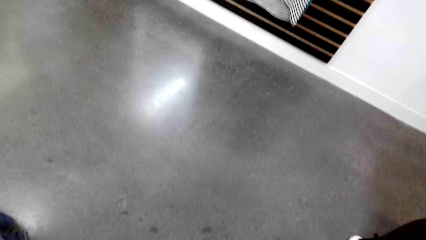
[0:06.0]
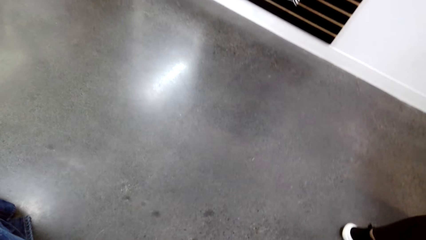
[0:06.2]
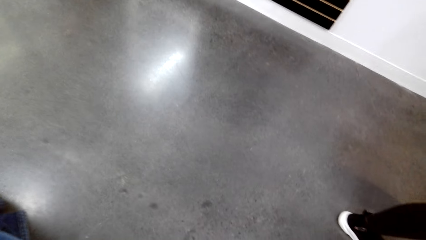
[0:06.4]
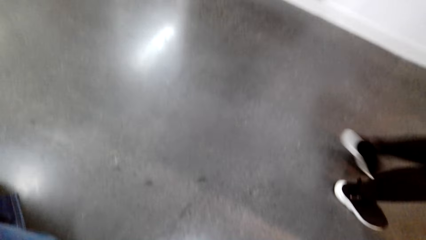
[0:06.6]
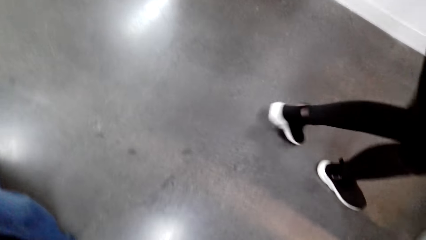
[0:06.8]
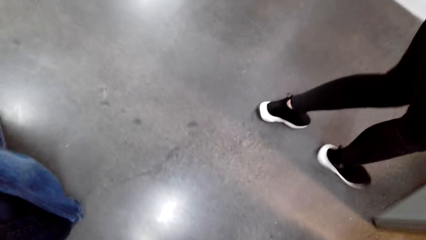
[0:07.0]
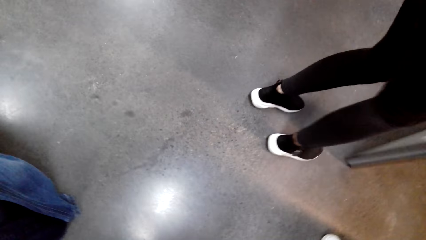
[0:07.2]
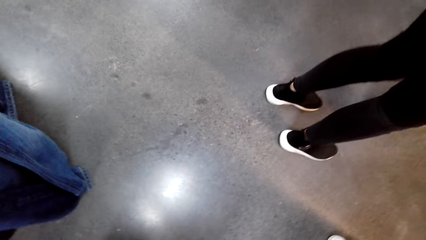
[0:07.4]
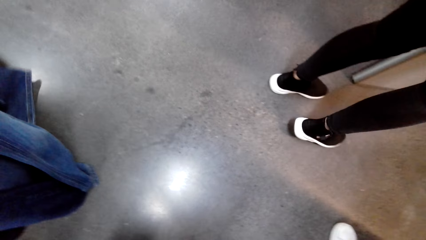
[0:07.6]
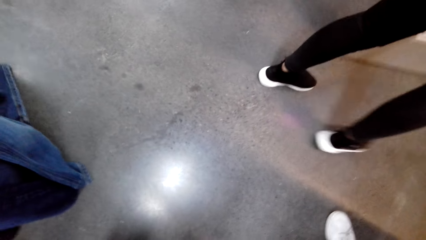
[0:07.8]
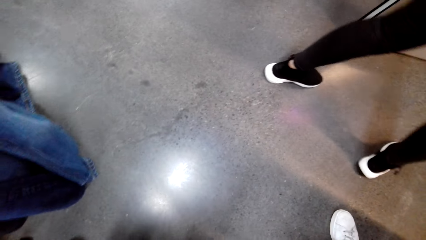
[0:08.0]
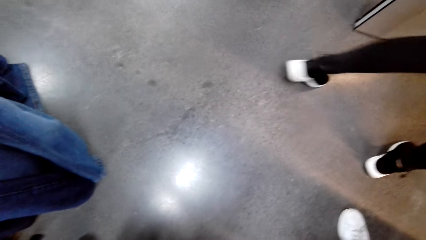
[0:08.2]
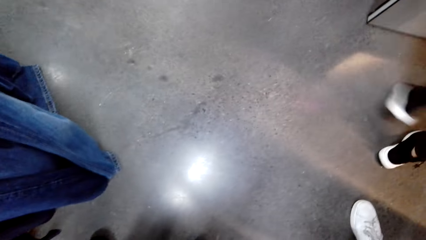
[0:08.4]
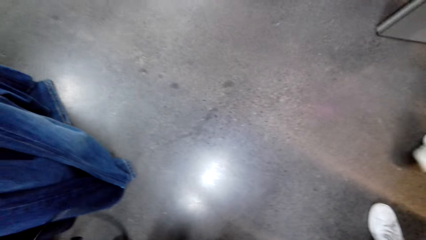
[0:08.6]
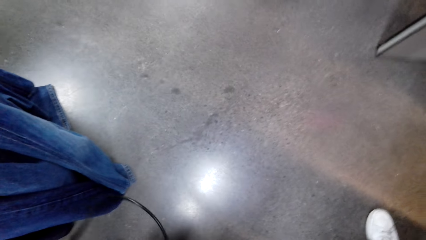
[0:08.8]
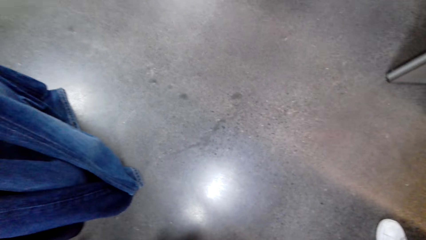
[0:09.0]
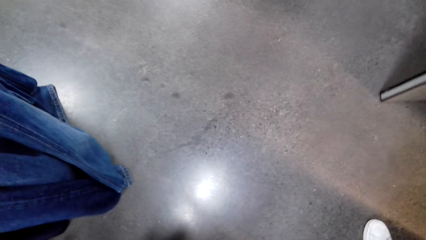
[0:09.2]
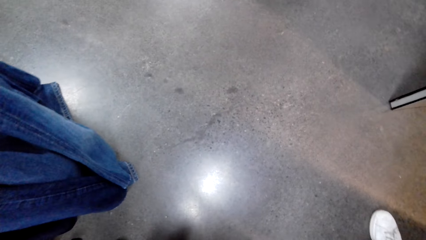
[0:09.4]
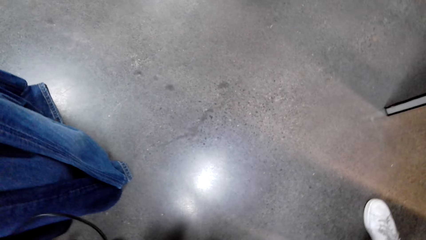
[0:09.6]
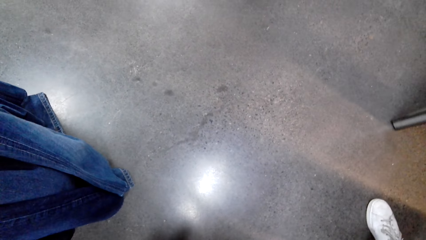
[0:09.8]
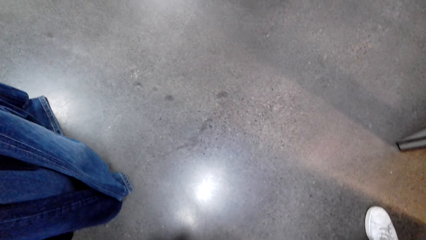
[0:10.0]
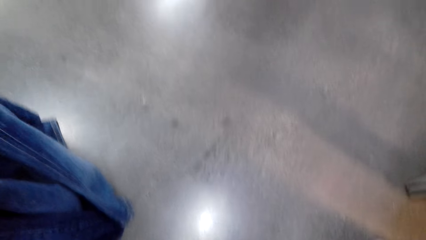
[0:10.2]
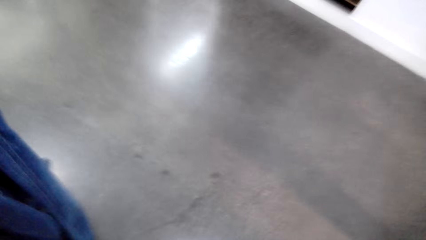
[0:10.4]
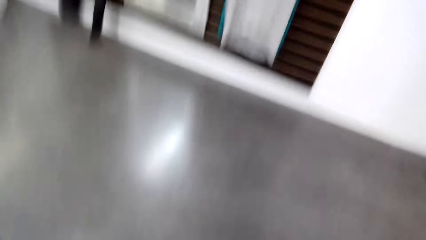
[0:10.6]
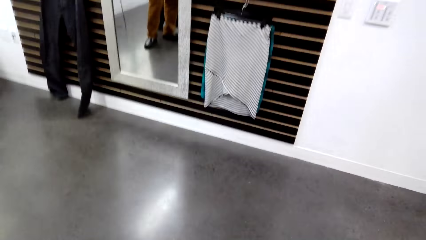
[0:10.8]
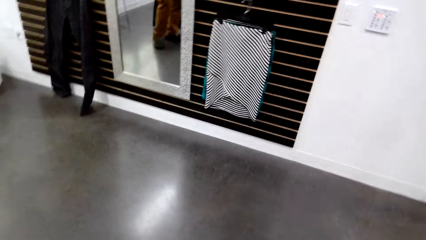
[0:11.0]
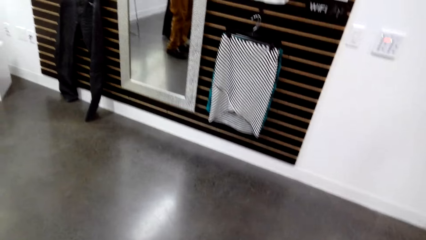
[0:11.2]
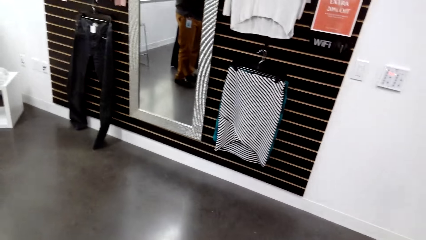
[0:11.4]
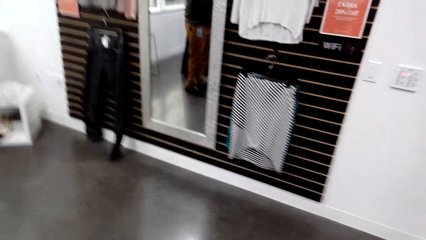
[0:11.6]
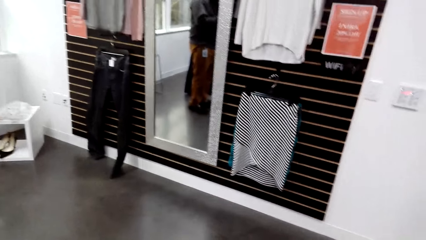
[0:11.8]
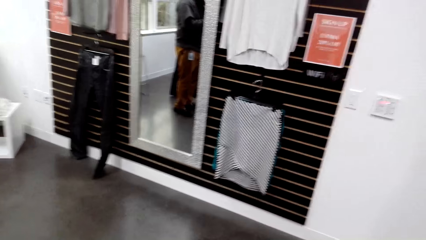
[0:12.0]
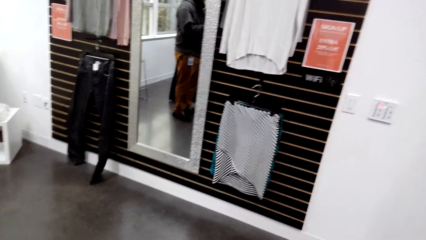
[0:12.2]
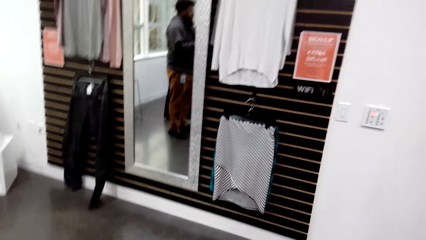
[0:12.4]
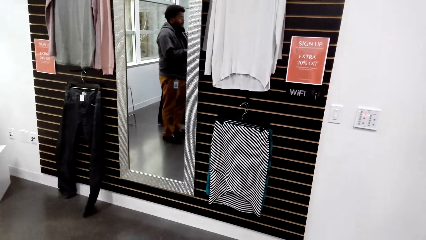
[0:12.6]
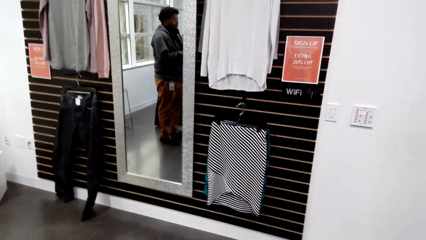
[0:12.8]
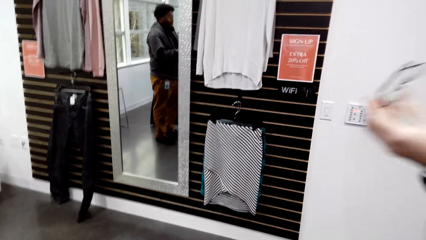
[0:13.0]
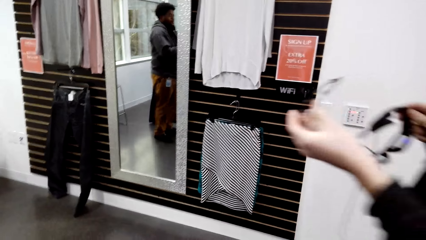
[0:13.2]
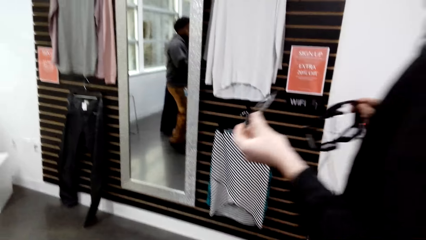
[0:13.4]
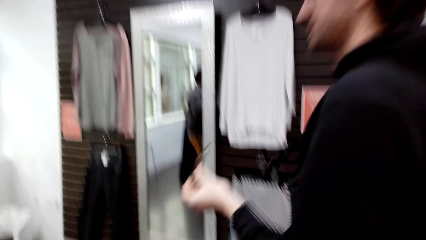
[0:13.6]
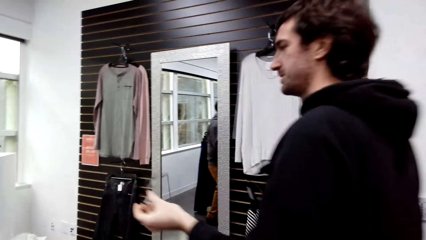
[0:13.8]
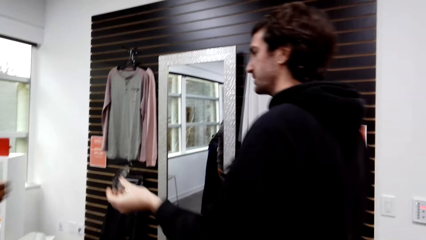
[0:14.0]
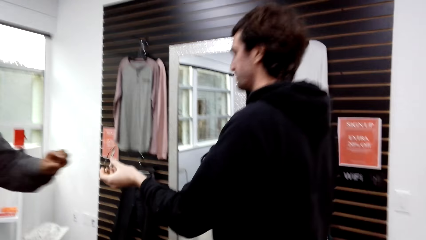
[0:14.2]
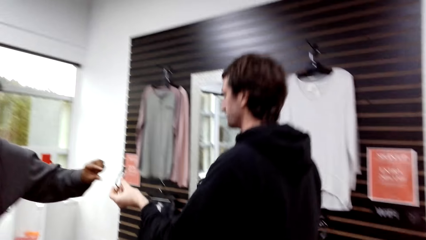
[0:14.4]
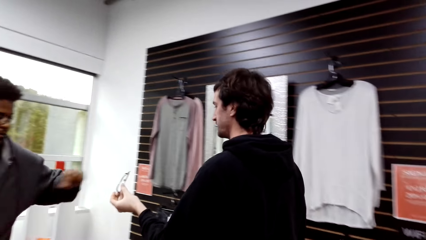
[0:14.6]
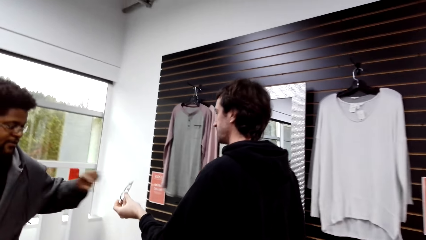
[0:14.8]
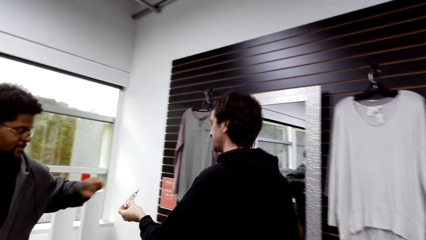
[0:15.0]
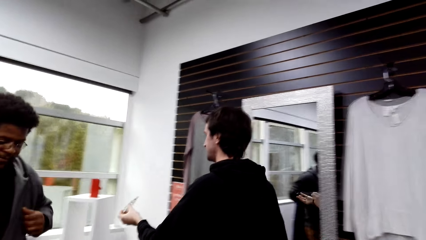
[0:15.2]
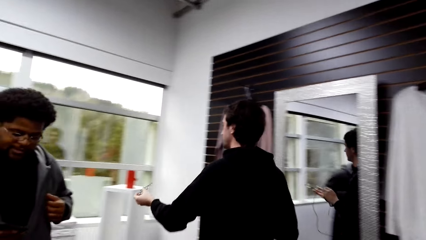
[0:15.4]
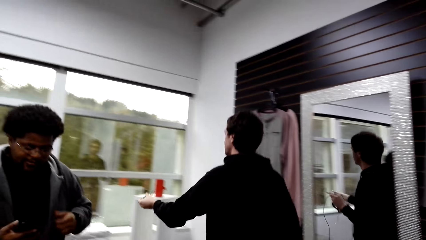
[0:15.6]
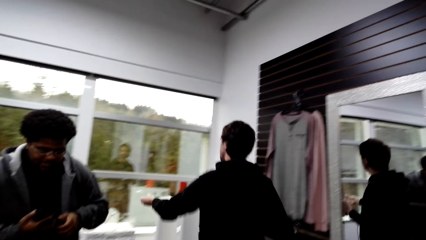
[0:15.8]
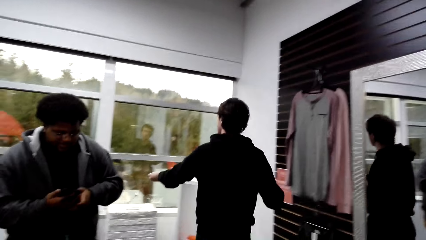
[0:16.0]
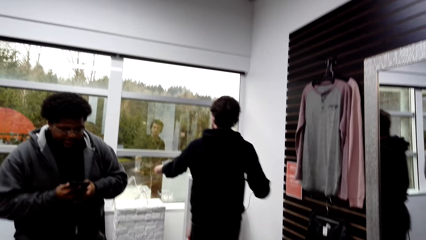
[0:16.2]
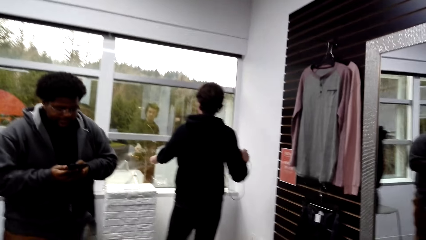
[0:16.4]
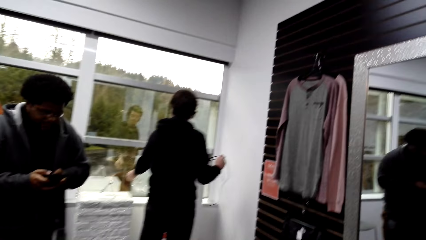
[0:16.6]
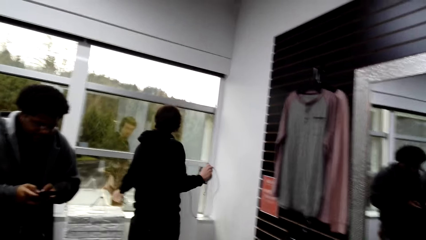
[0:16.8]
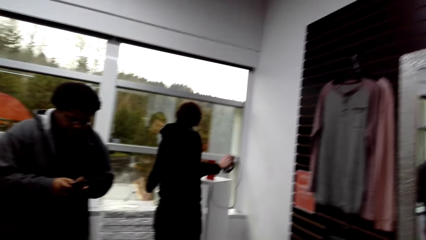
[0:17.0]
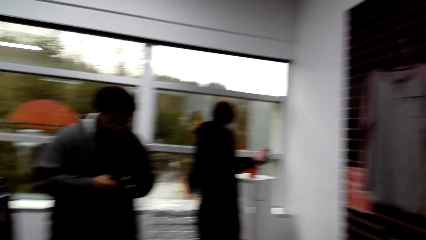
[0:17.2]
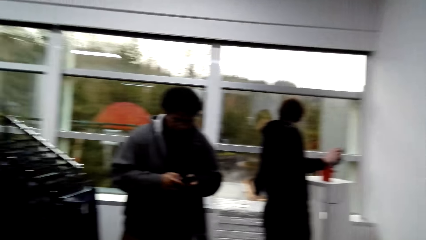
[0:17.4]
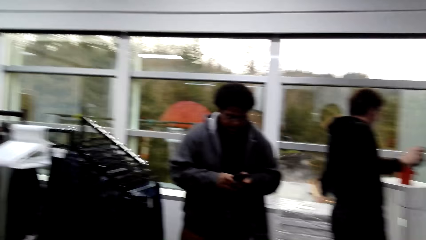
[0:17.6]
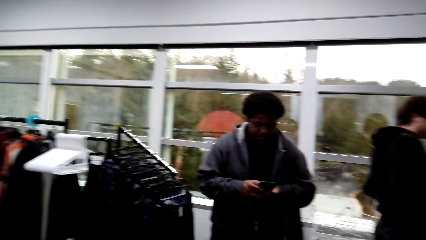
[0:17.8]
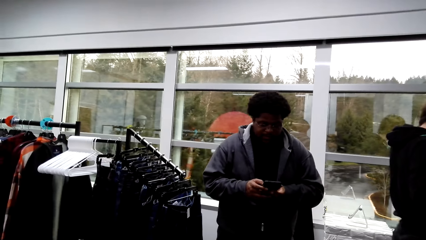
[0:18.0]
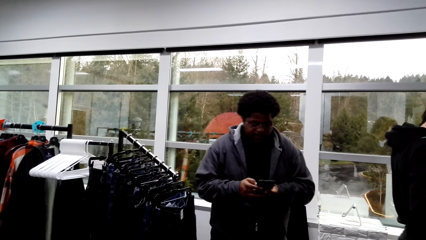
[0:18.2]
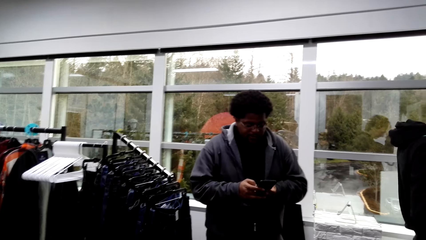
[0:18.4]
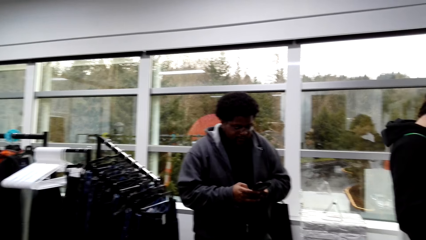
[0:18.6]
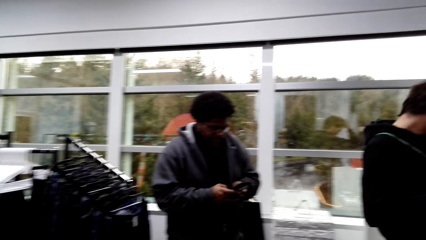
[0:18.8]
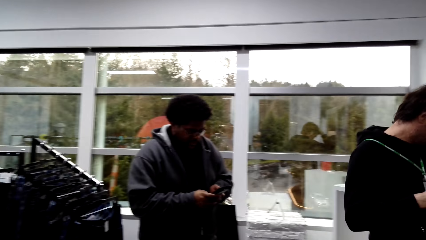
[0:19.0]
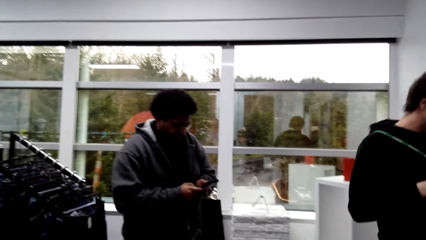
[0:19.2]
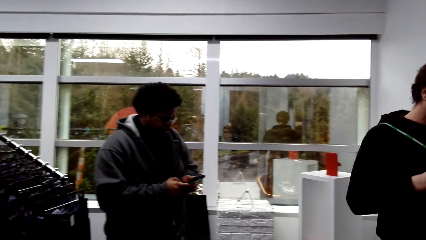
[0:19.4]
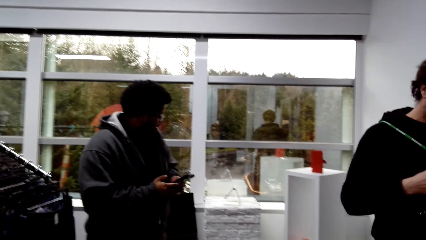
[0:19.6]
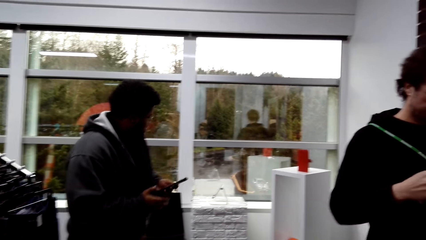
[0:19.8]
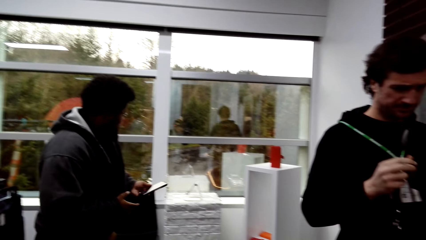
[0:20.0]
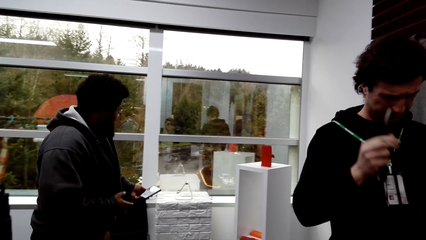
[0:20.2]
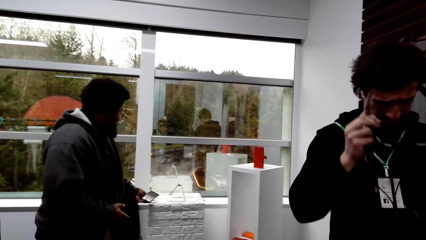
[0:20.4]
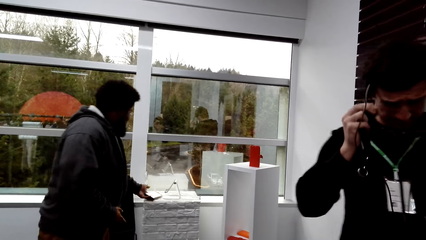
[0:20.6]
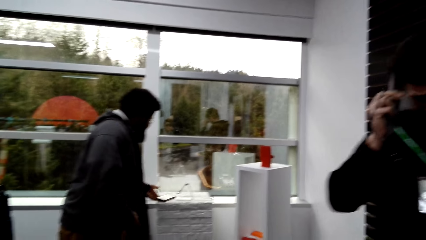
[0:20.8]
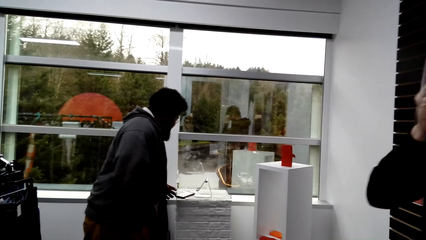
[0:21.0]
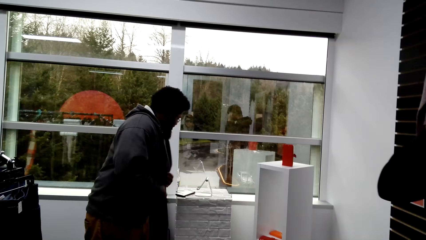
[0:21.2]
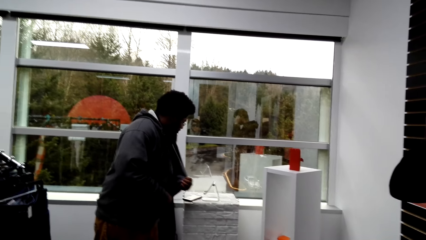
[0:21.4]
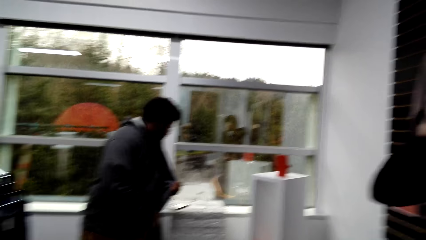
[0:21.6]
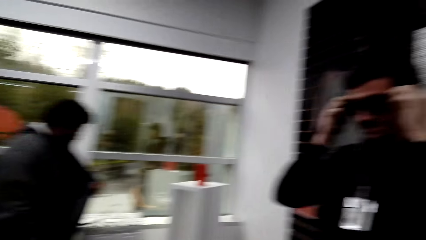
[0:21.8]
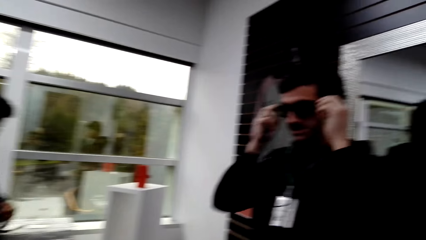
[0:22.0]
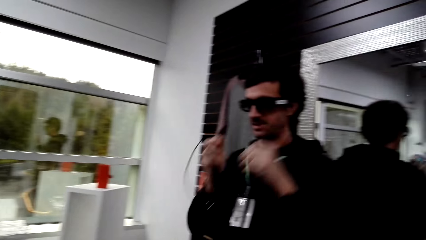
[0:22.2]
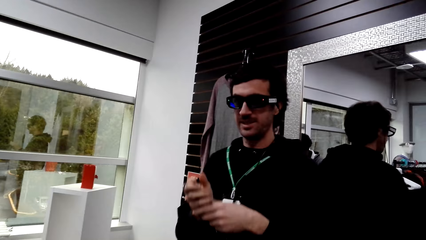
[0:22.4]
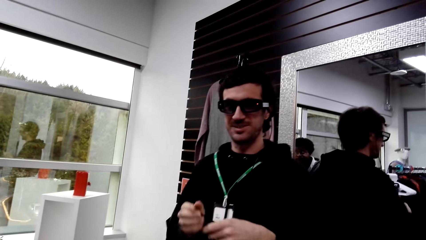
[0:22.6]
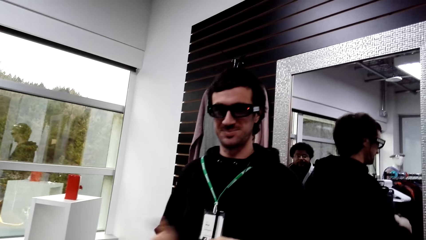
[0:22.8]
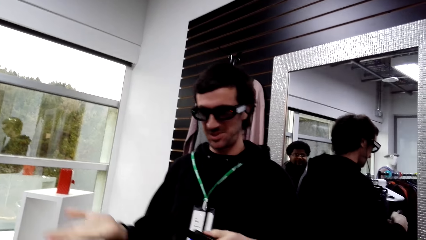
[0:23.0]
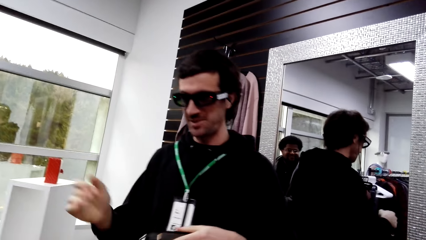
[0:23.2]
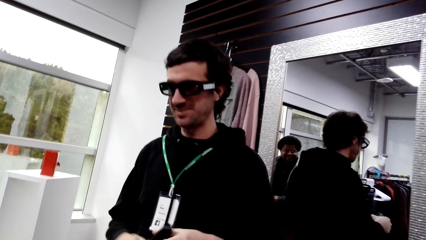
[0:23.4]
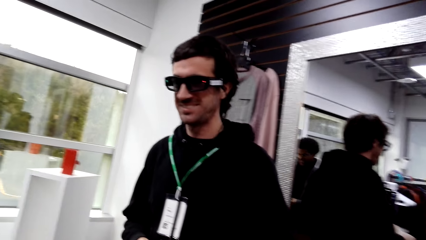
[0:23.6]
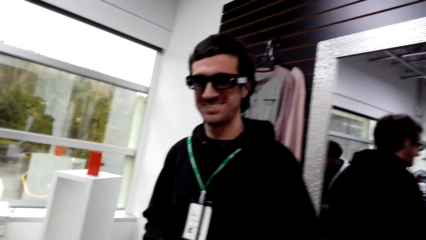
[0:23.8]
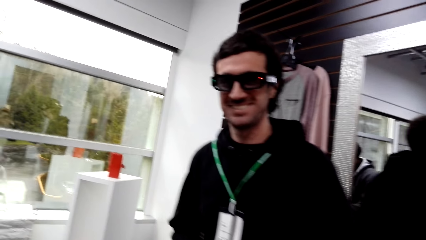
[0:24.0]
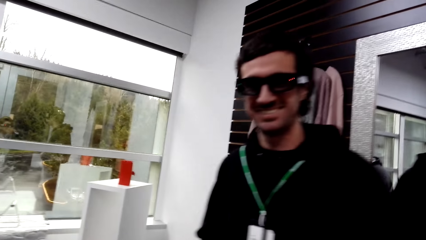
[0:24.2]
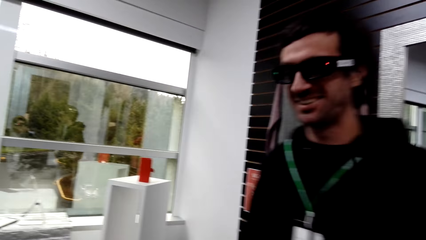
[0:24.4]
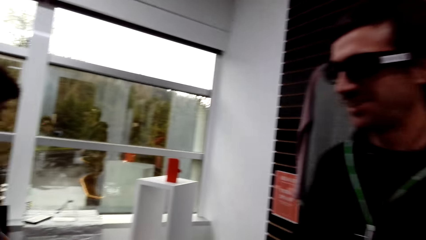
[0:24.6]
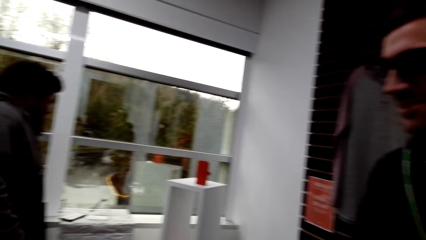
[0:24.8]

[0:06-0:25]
A female opens the door. The female goes through the door. The camera wearer looks around the house. A man walks in the shop. Another man does hand movement and operates the phone. The first man places the eye glasses on the window pane. The other man converses with the first man. The first man wears the eye glasses. The other man places the phone on the drawer and unzips the jacket with hands. The first man converses with the camera wearer.
